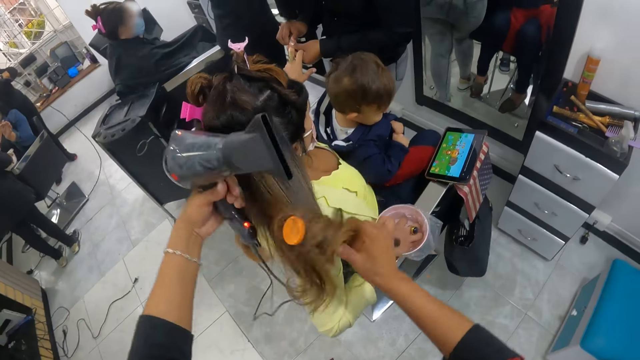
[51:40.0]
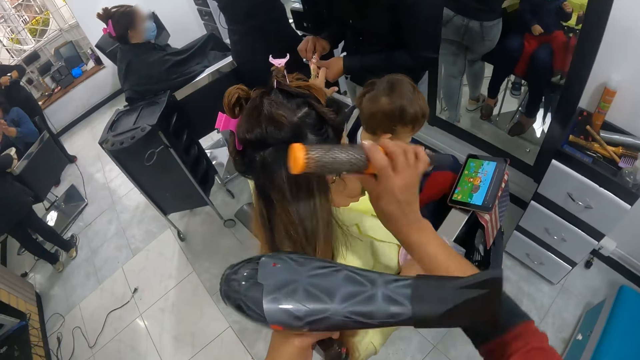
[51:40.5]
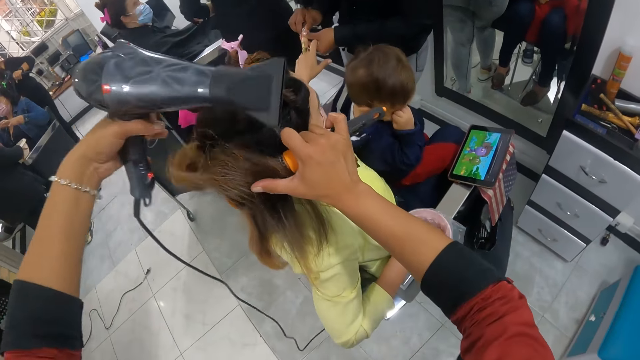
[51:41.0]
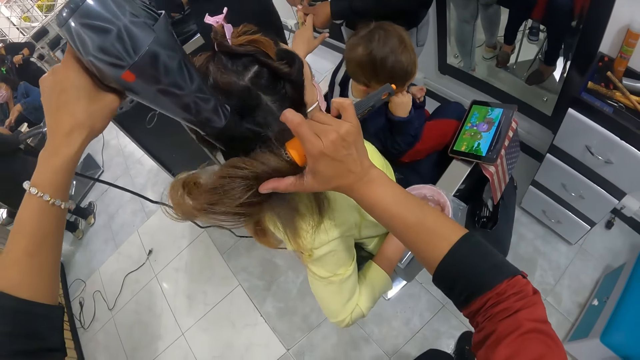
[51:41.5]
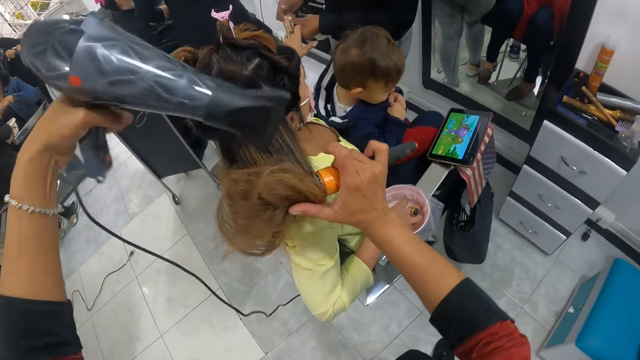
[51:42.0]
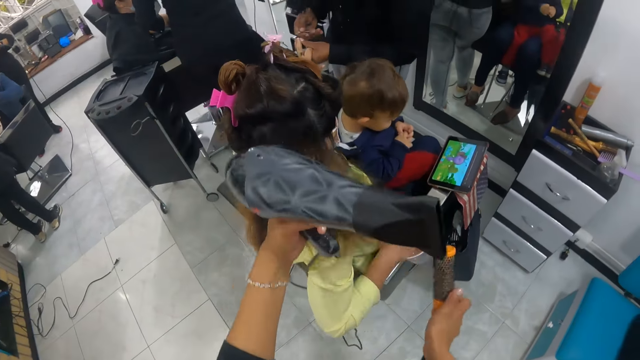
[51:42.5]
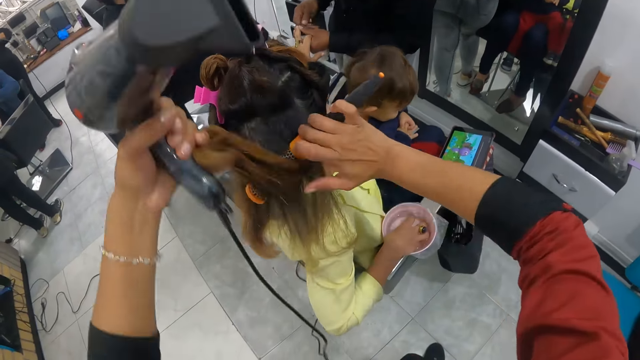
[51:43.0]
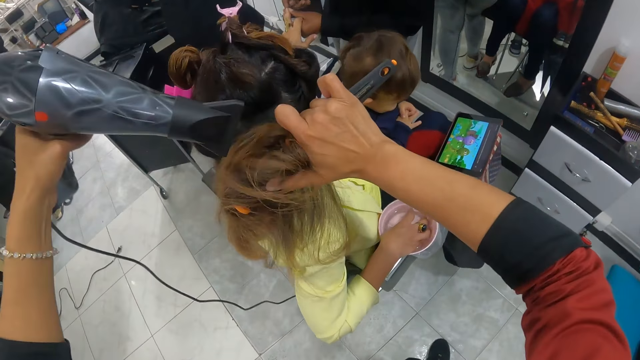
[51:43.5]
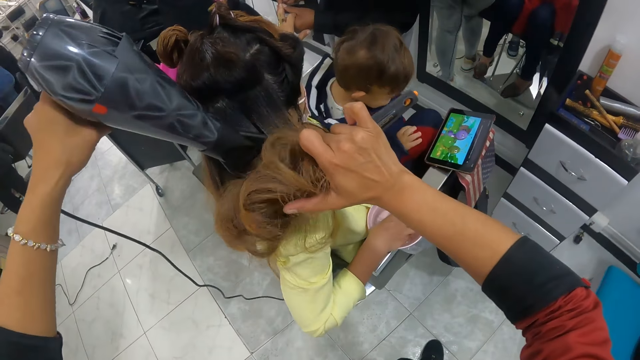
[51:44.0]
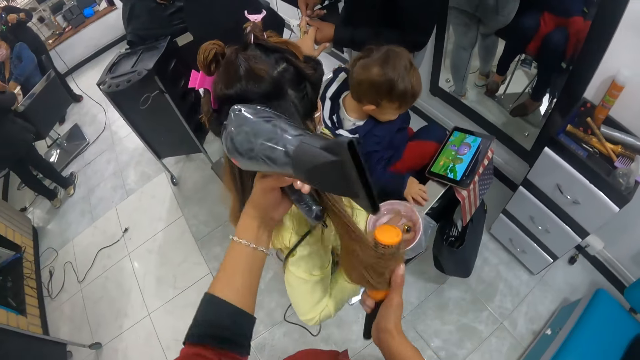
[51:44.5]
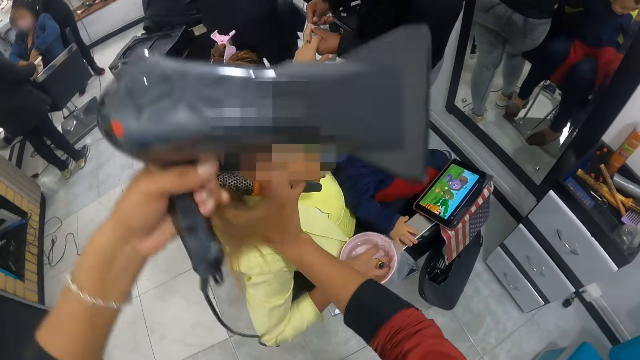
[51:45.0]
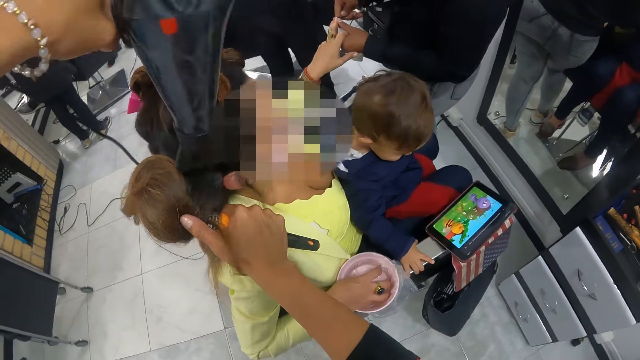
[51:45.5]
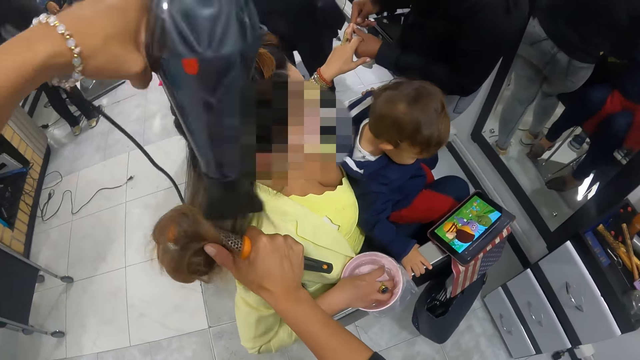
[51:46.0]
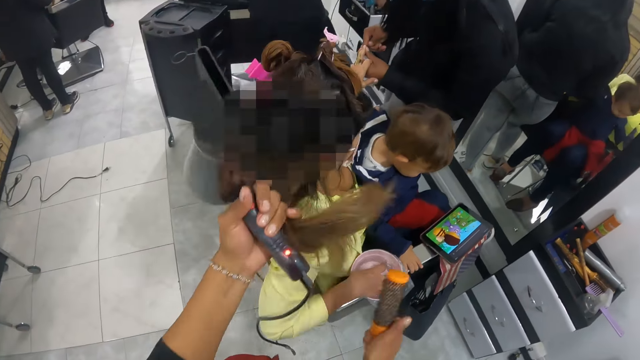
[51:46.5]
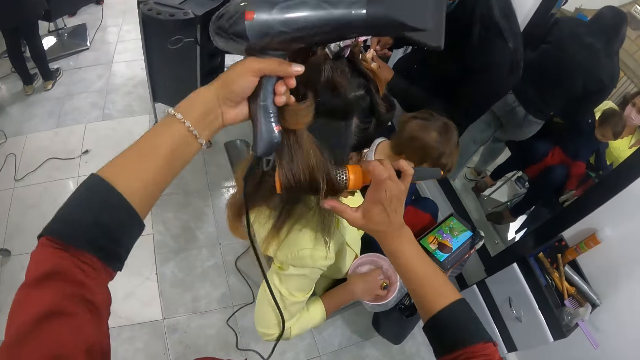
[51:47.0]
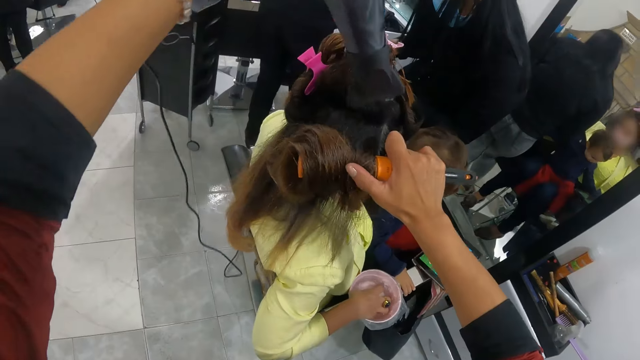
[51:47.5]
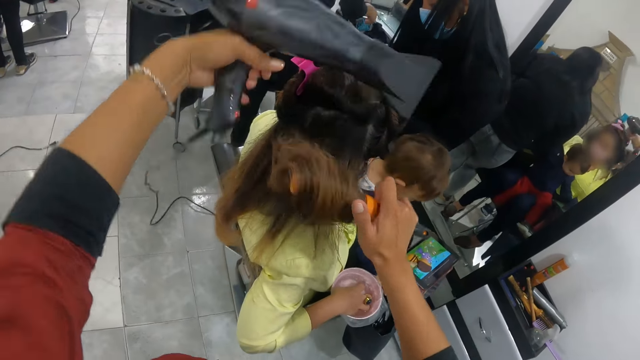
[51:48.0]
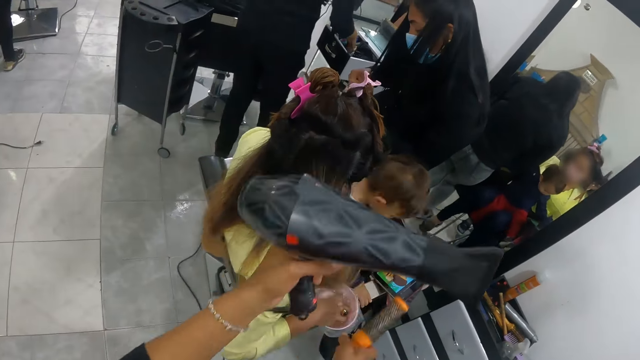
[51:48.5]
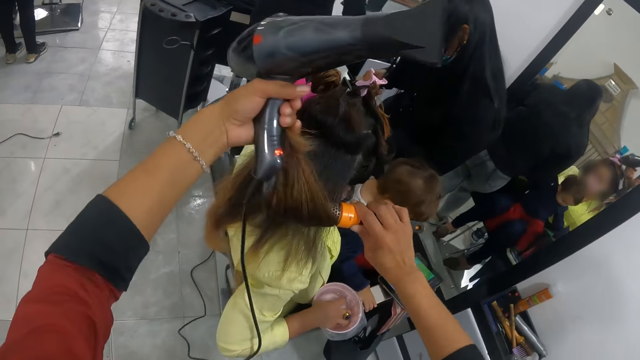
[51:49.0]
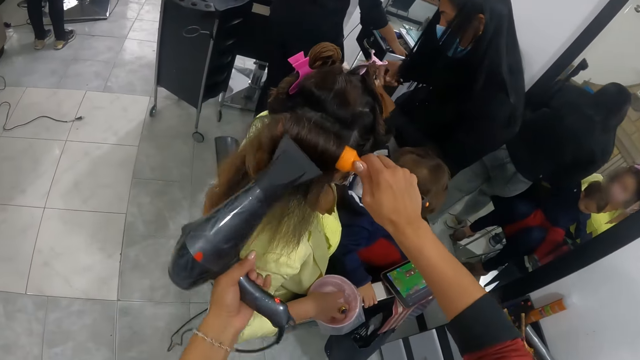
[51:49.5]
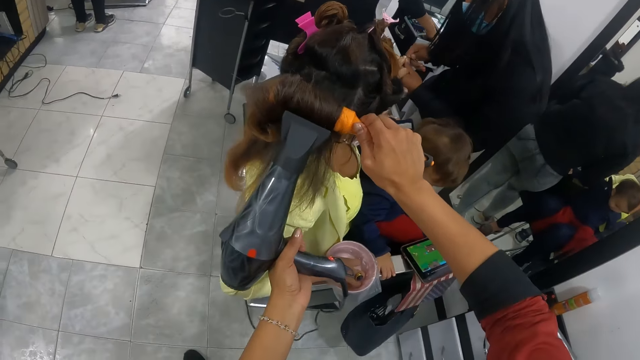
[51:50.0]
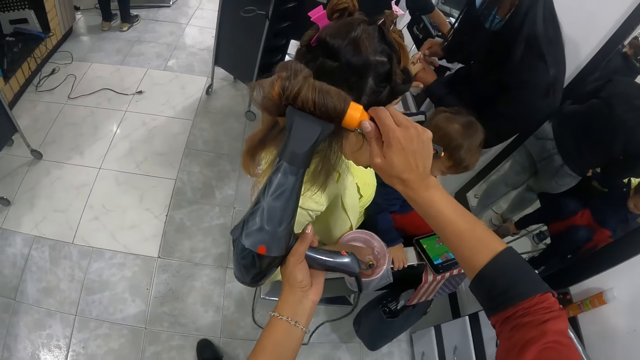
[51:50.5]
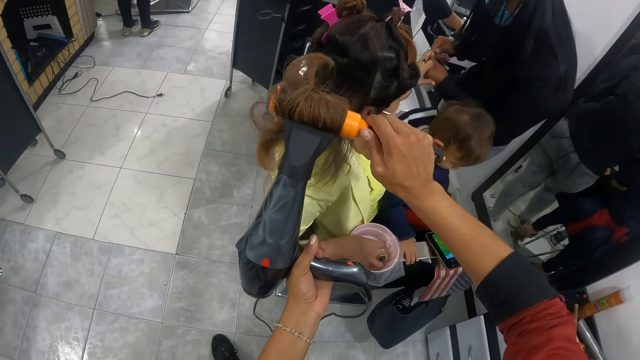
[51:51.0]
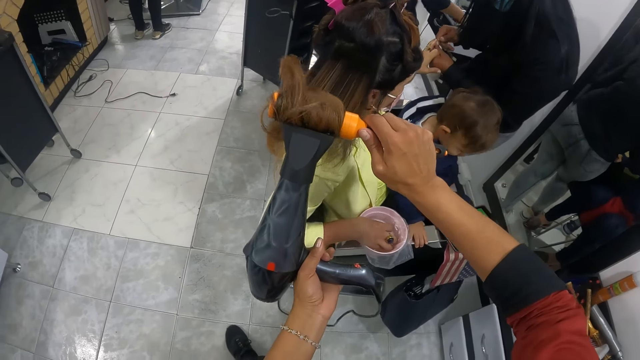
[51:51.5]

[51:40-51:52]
The camera wearer holds the woman's hair with her left pinky finger. She puts the hair on the blow brush with her left hand. She dries the woman's hair with the blow dryer in her left hand. She holds the woman's hair with her left pinky finger. She puts the hair on the blow brush with her left hand. She dries the woman's hair with the blow dryer in her left hand. She holds the woman's hair with her left pinky finger. She puts the hair on the blow brush with her left hand. She dries the woman's hair with the blow dryer in her left hand. A person straightens another person's hair. Another person makes the woman's nails. Another person watches the cartoon on the tablet. The camera wearer carries the woman's hair with her left pinky finger. She puts the hair on the blow brush with her left hand. She dries the woman's hair with the blow dryer in her left hand. She straightens the woman's hair. She carries the woman's hair with her left pinky finger. She puts the hair on the blow brush with her left hand. She dries the woman's hair with the blow dryer in her left hand.

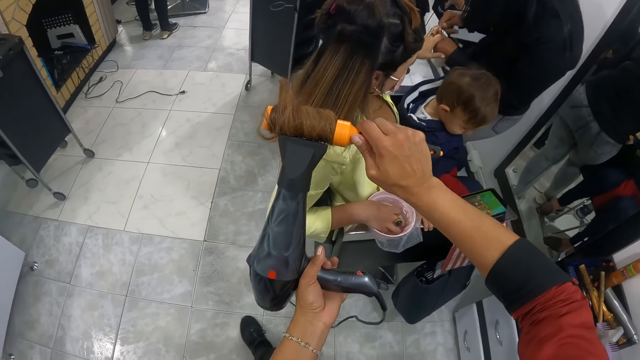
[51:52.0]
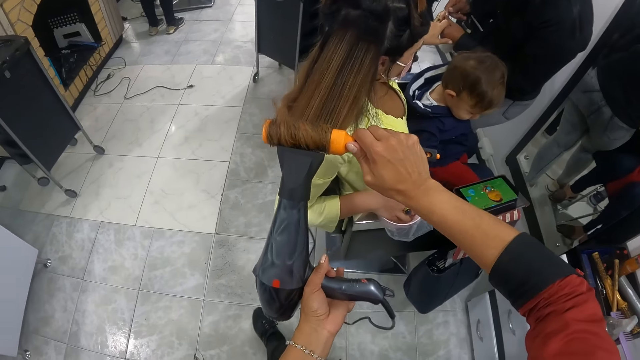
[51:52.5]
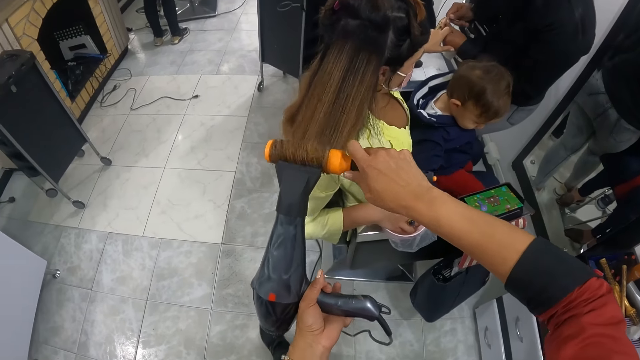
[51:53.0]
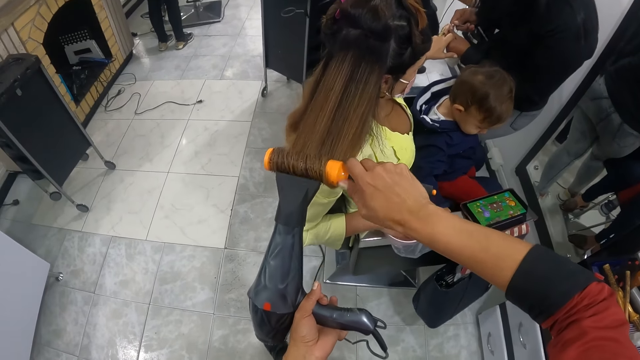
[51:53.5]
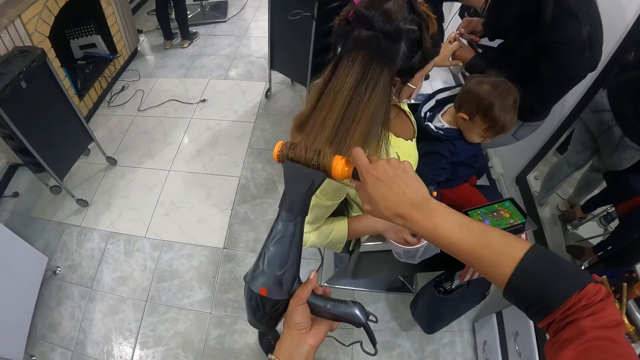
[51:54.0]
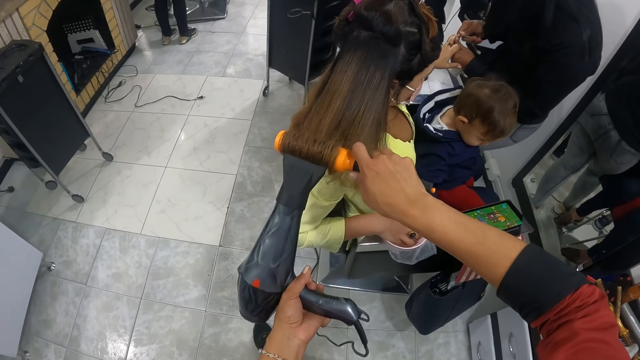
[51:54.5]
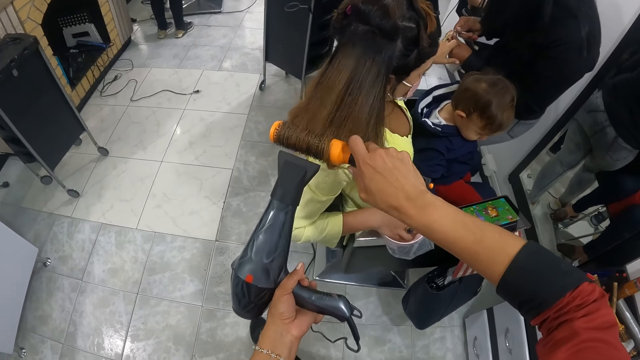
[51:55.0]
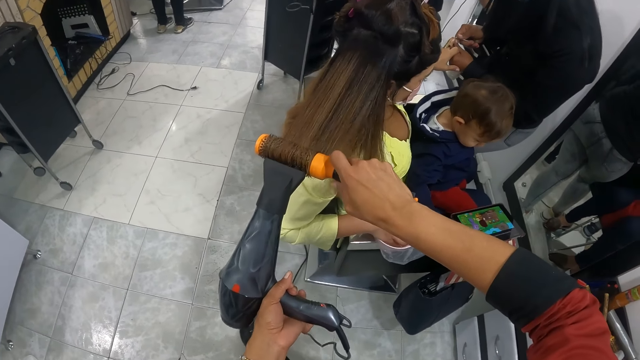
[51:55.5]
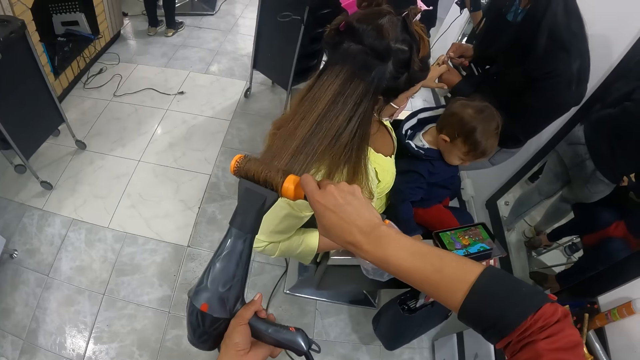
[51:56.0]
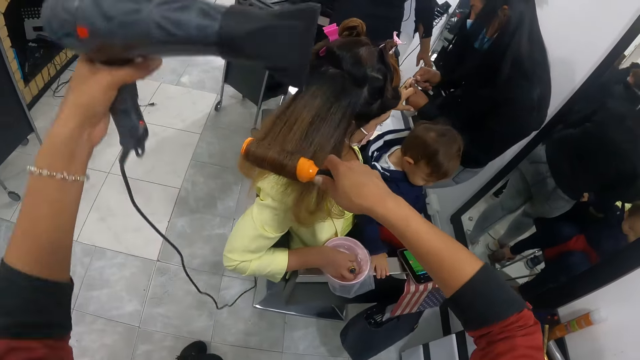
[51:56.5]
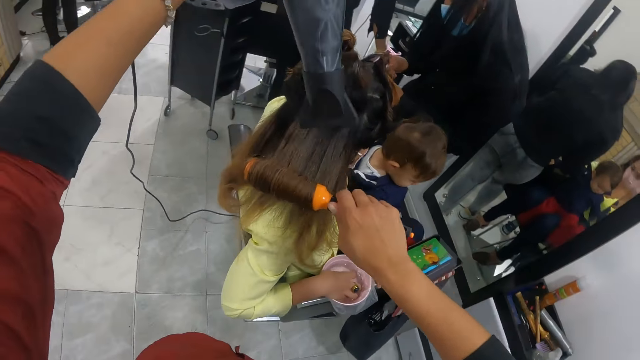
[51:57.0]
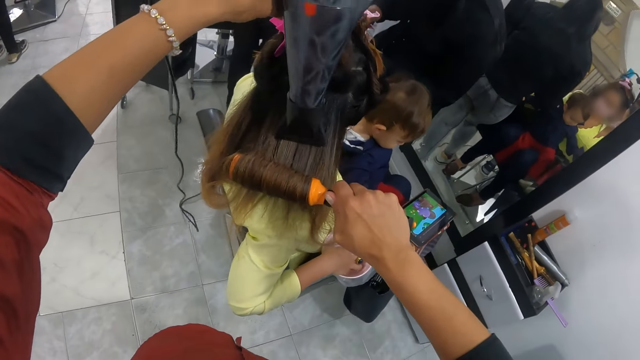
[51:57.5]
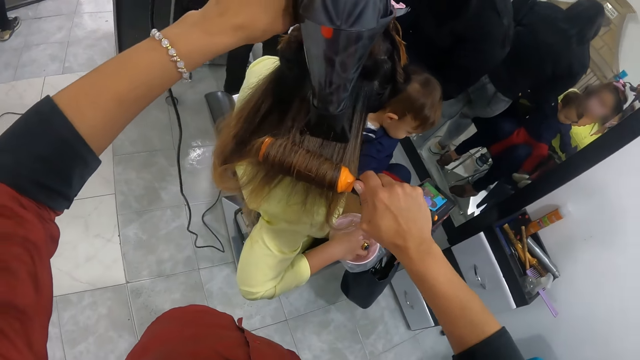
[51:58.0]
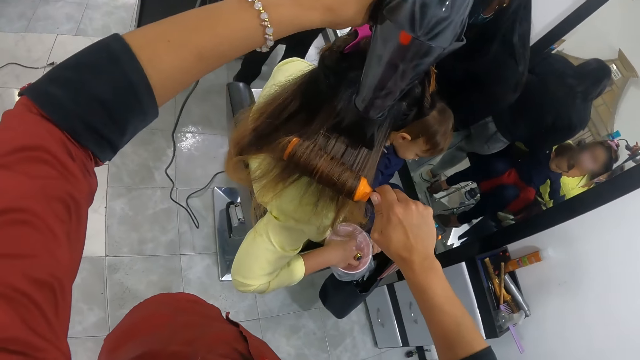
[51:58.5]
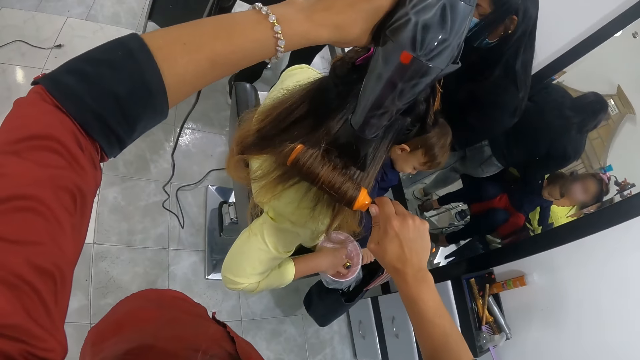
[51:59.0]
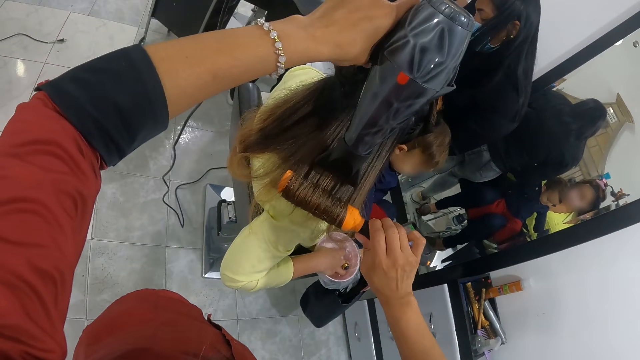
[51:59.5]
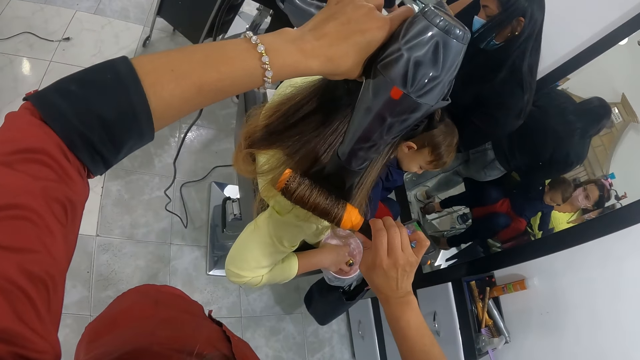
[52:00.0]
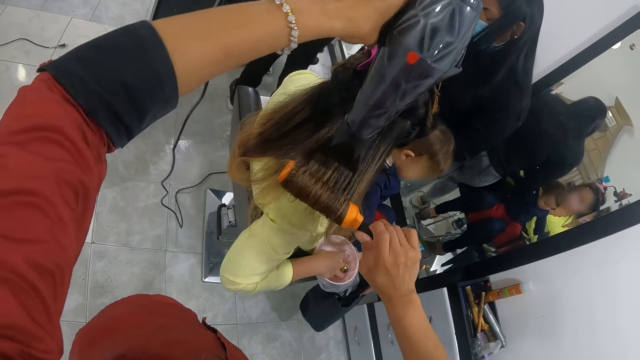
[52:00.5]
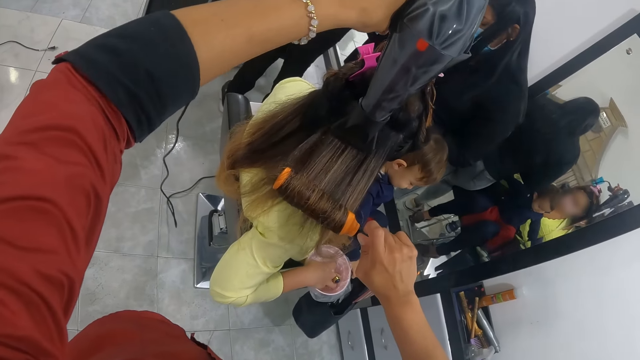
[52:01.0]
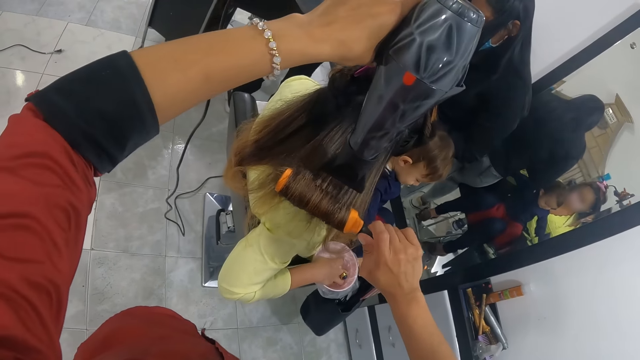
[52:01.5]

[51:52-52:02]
The camera wearer rolls the hair into the blow brush in her right hand. She dries the woman's hair with the blow dryer in her left hand. She rolls the hair into the blow brush in her right hand. She dries the woman's hair with the blow dryer in her left hand.
